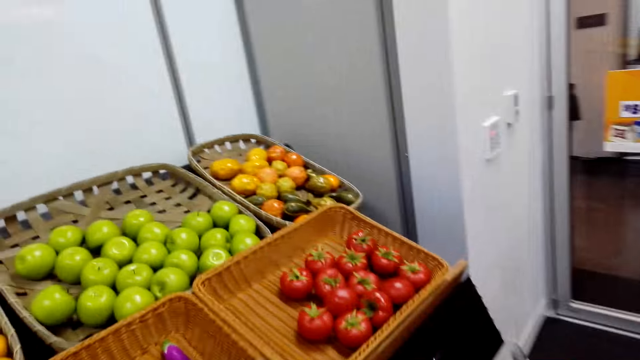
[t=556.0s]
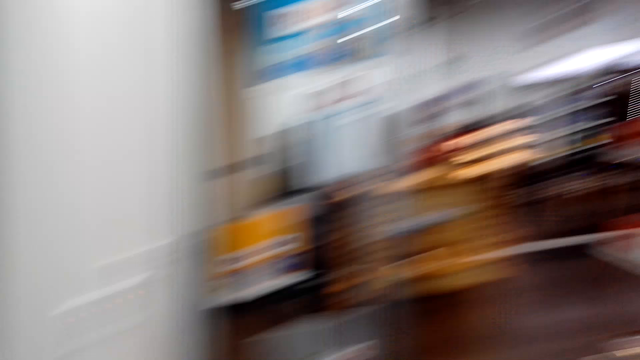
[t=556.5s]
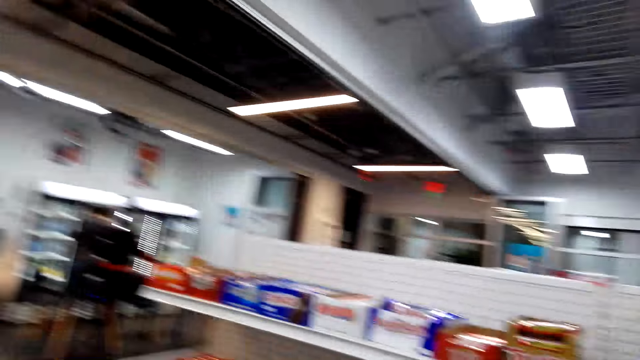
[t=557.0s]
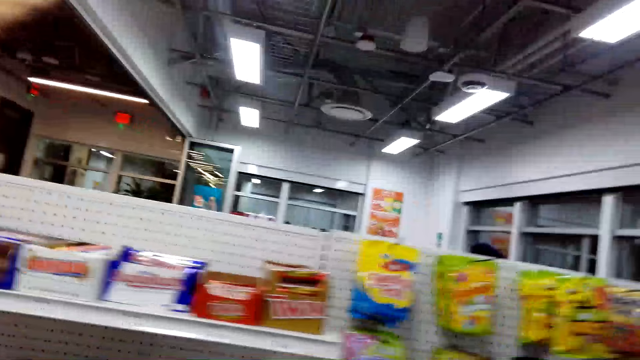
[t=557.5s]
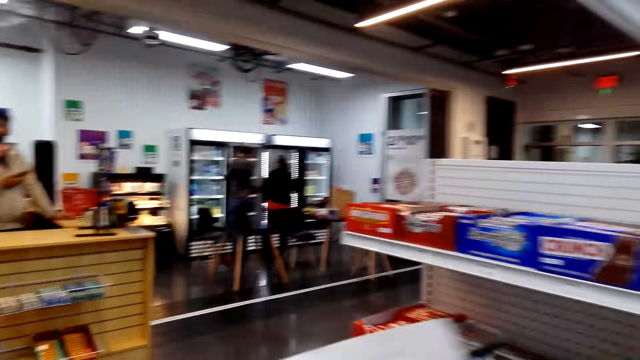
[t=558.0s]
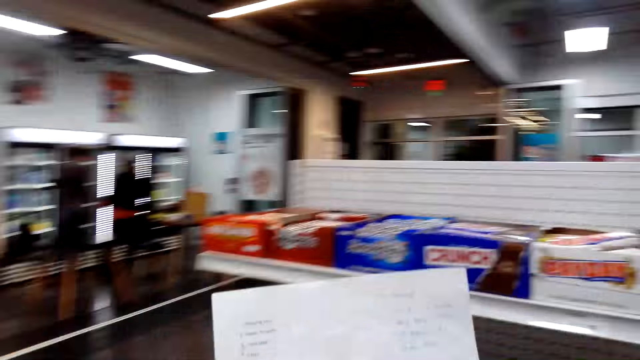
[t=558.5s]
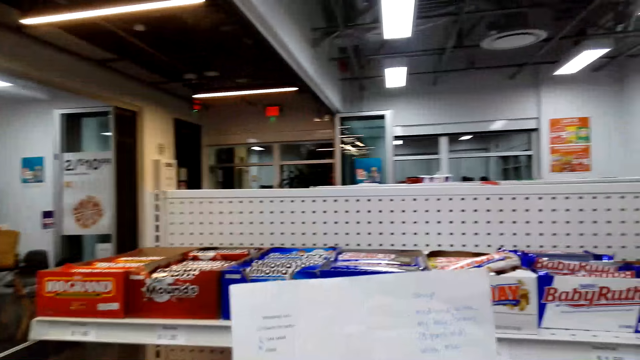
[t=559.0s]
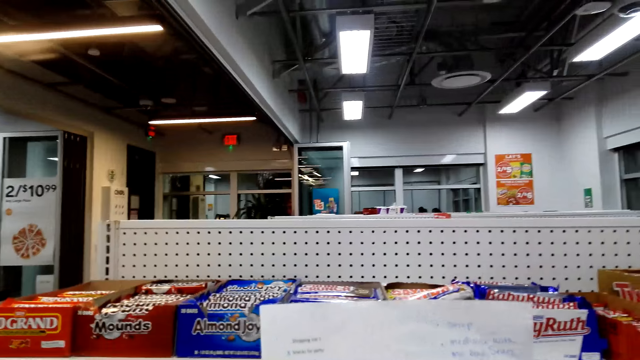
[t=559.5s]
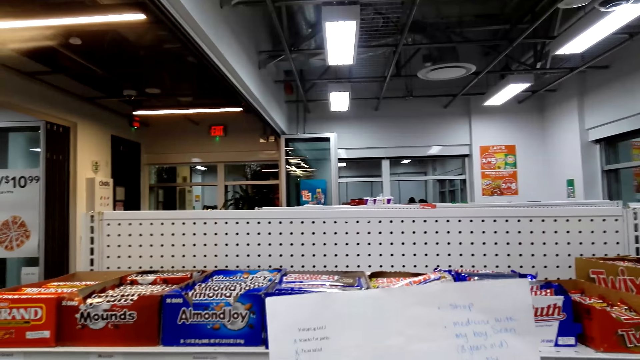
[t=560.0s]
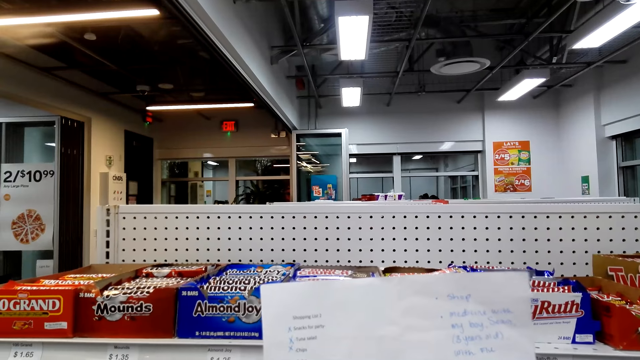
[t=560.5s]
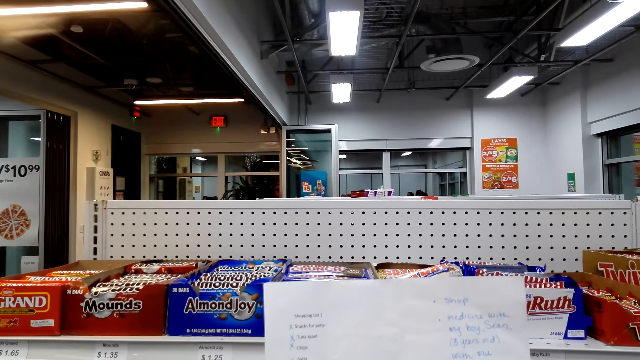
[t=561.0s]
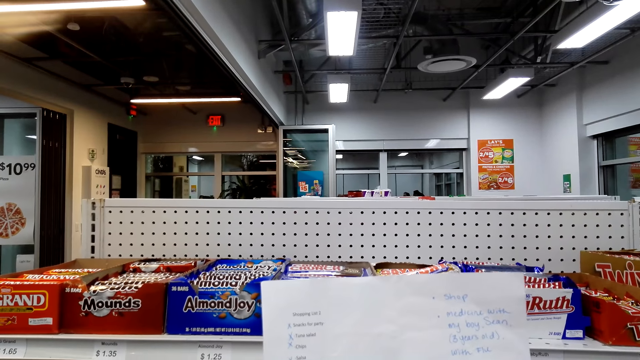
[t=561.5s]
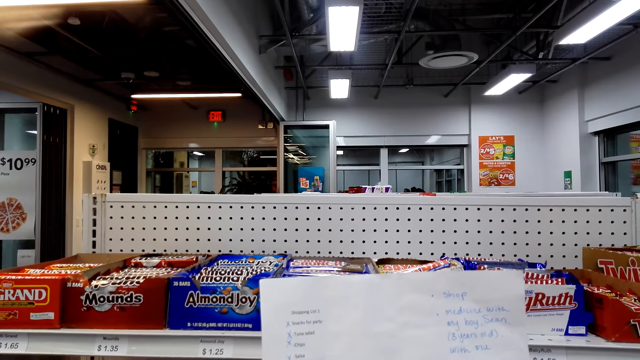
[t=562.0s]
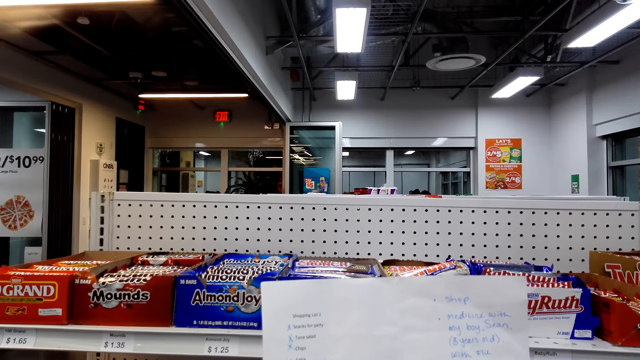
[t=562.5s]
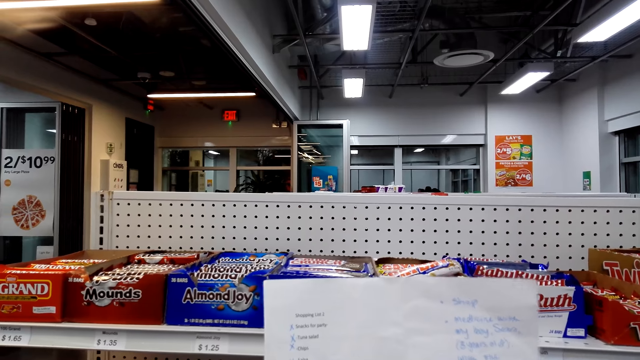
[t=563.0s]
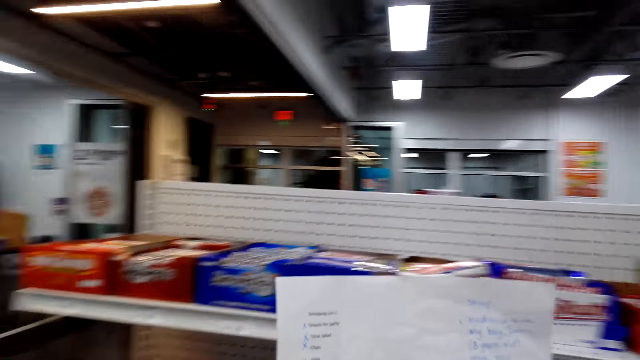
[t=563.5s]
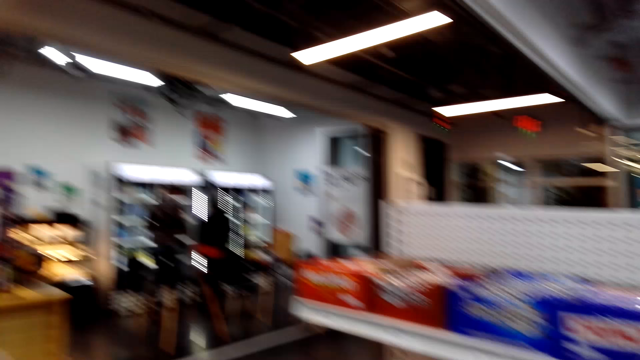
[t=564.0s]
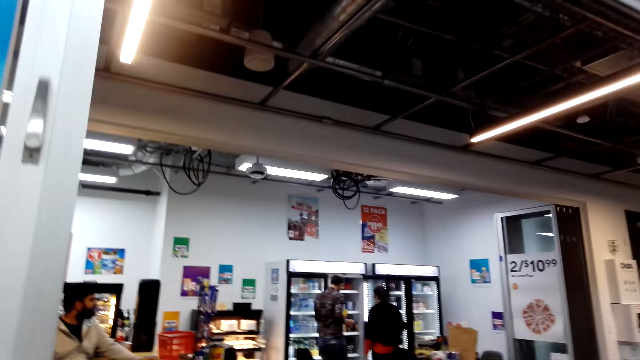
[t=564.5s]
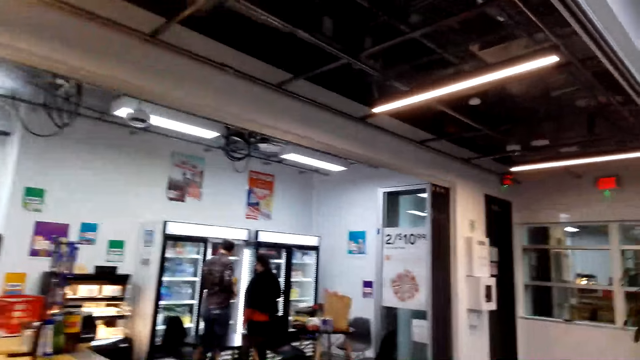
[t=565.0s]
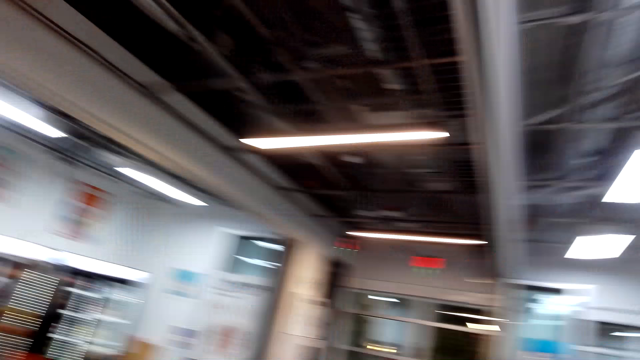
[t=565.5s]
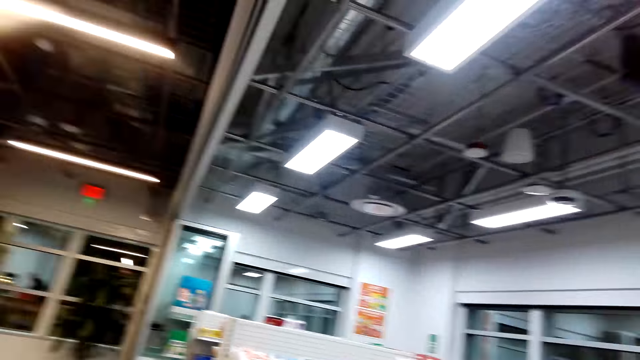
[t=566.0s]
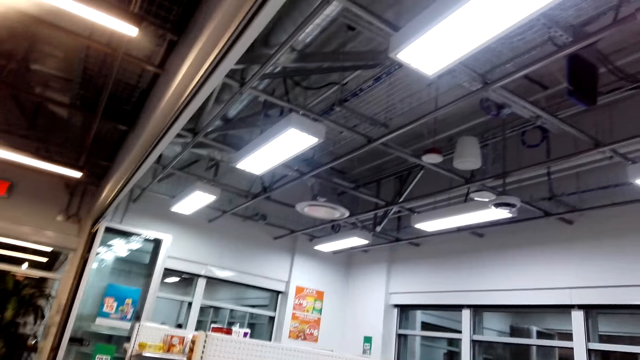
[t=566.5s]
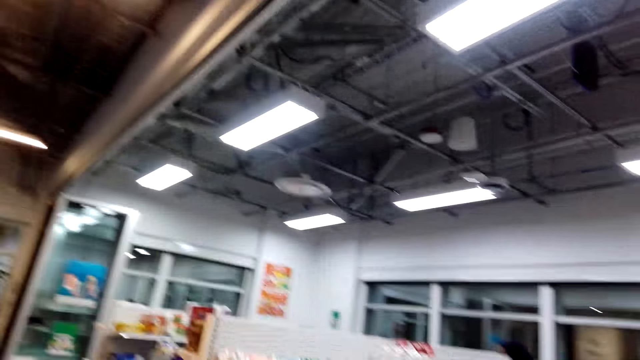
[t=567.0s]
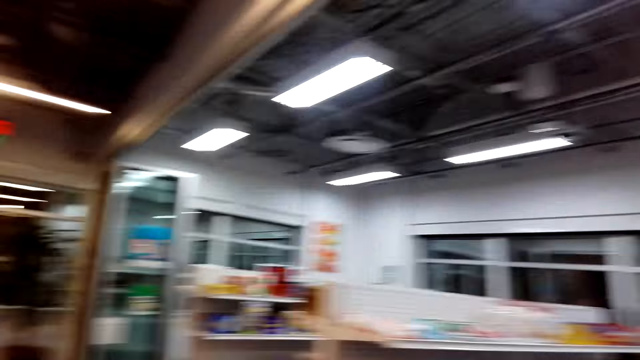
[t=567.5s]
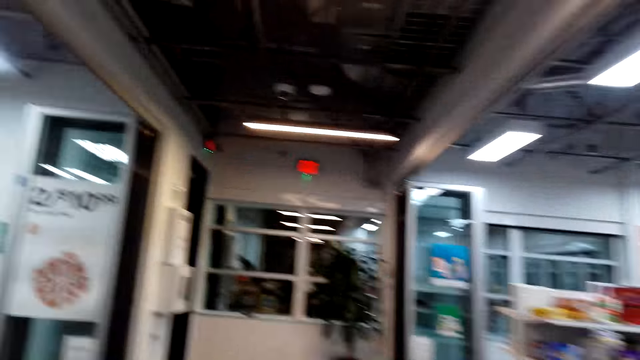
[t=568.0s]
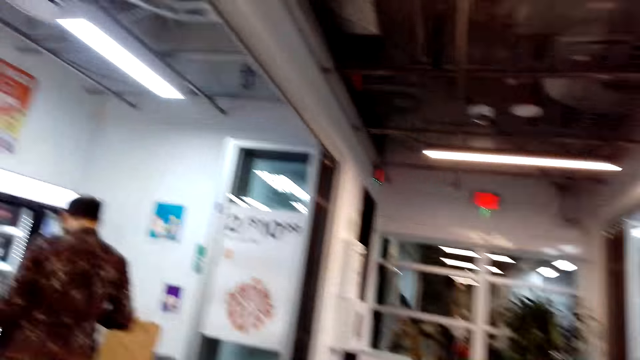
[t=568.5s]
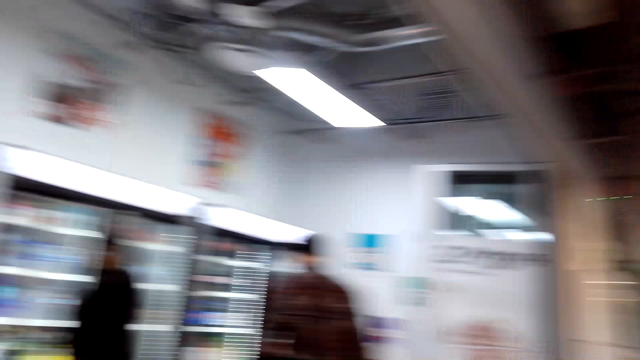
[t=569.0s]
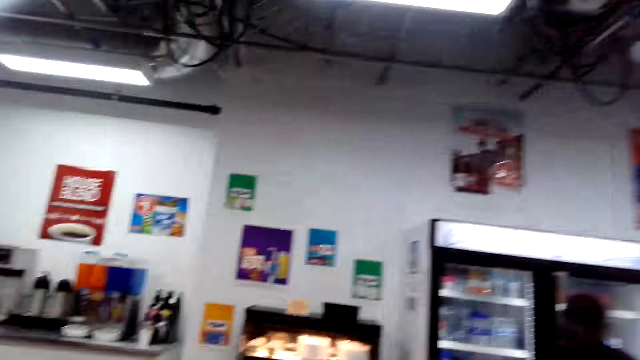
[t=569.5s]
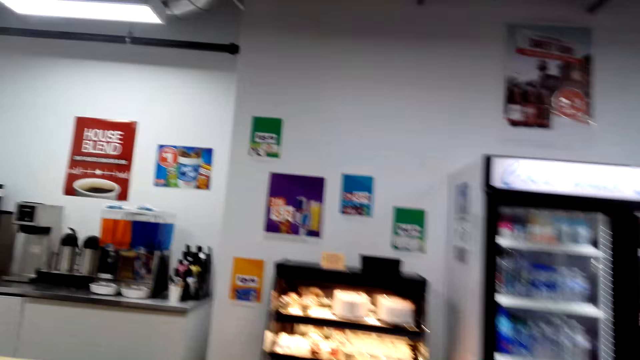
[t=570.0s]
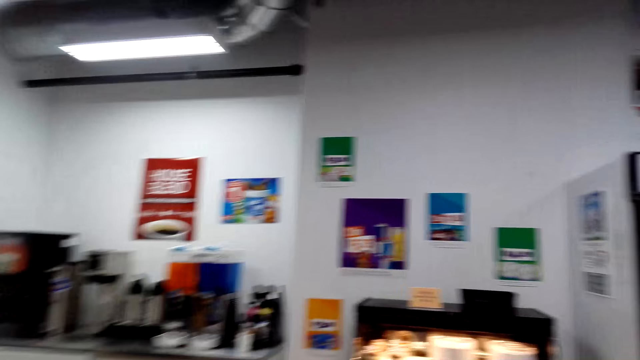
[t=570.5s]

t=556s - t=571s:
The camera wearer looks at the shopping list. They look around and walk around.

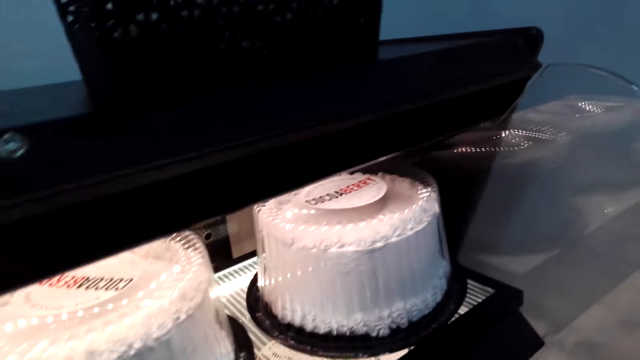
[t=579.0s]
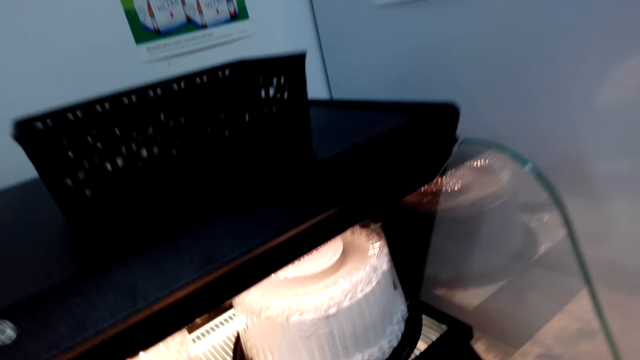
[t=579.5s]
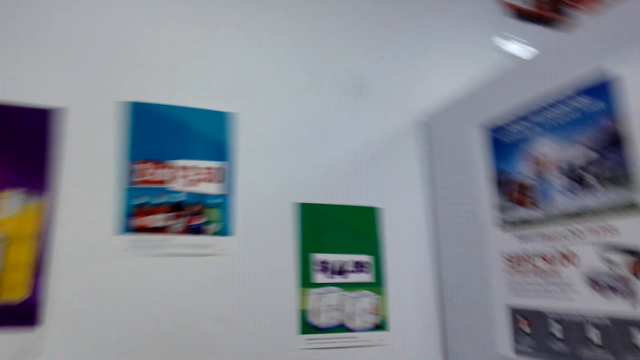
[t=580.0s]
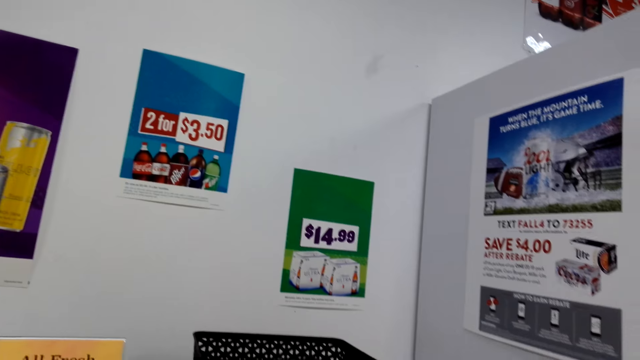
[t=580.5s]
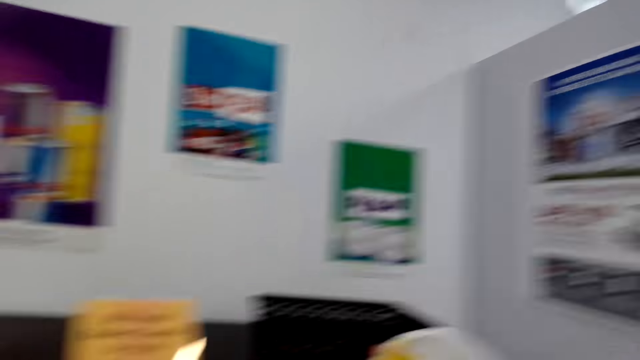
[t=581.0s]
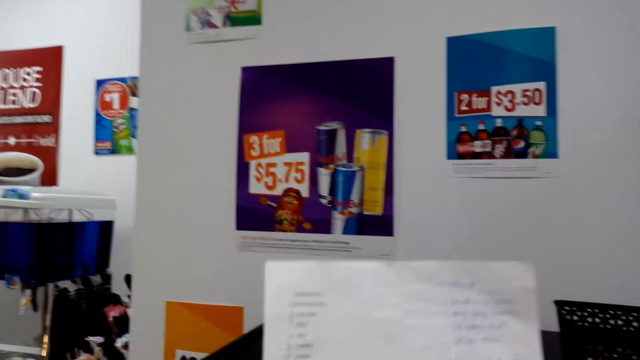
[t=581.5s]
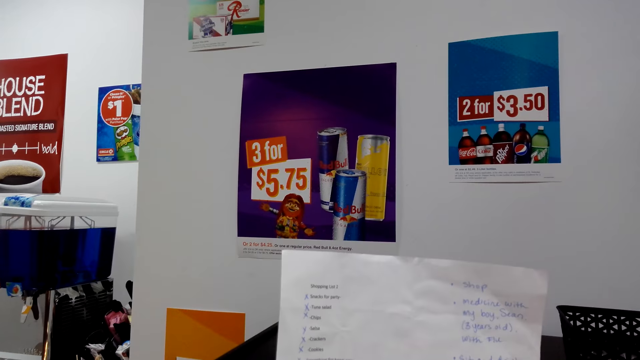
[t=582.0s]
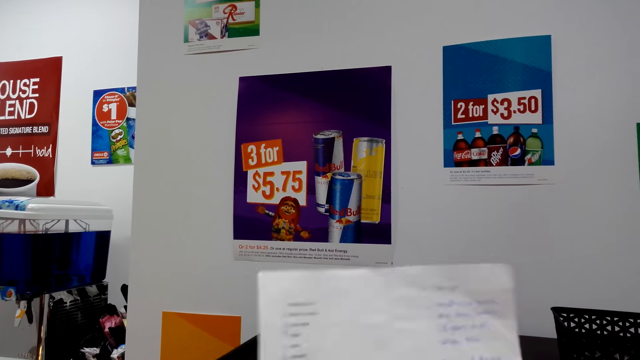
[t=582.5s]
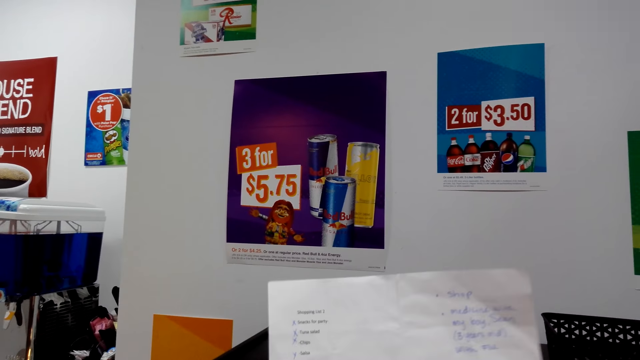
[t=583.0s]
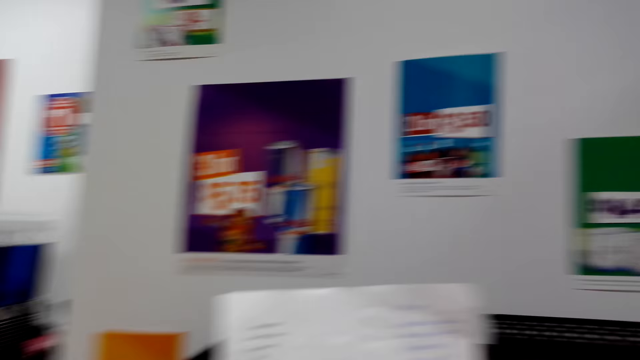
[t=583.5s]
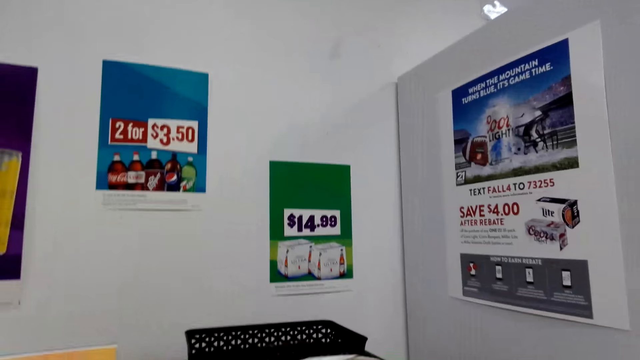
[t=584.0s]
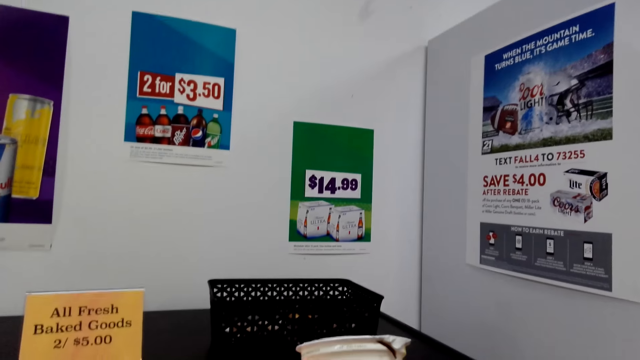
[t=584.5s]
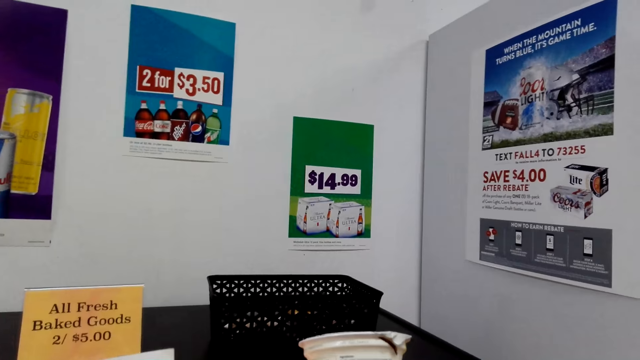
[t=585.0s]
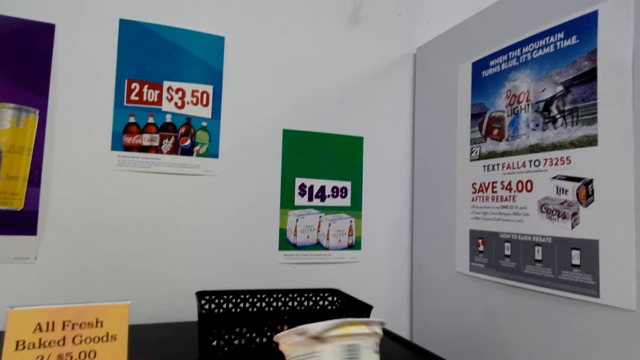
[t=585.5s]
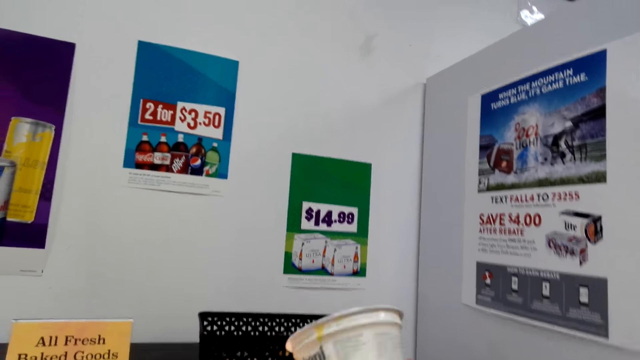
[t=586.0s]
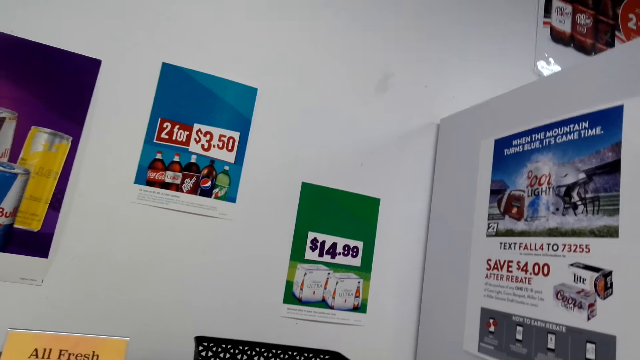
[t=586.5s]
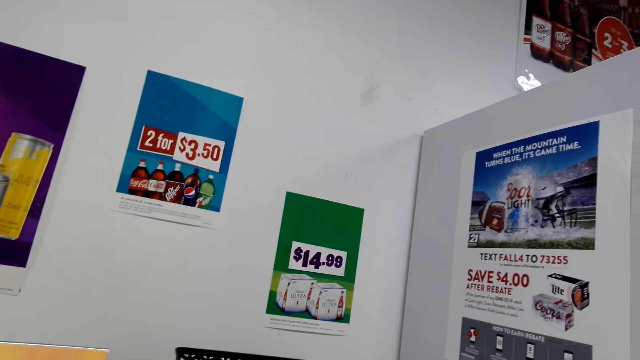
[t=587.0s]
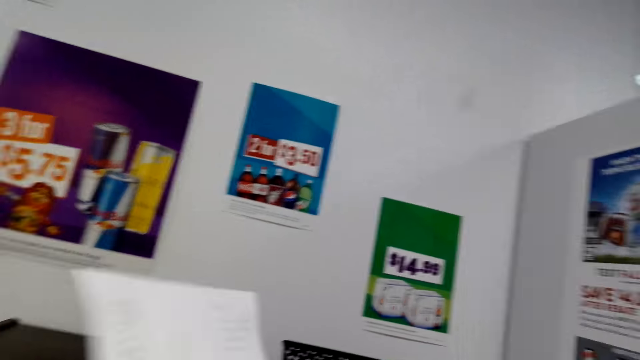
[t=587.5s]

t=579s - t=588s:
The camera wearer looks around. They look at the shopping list. They look around. They pick a yoghurt. They examine the yoghurt and look around.
